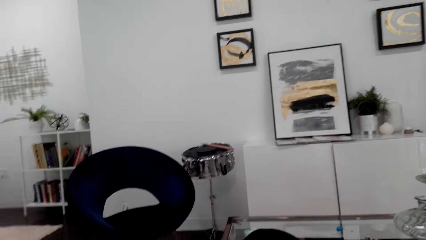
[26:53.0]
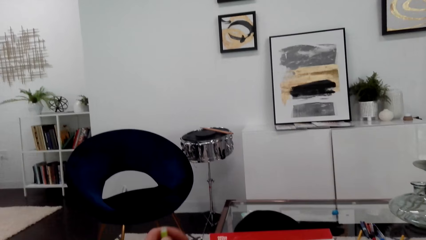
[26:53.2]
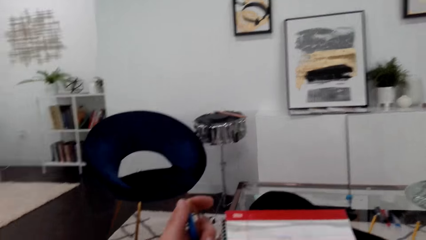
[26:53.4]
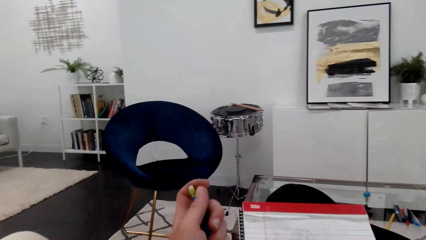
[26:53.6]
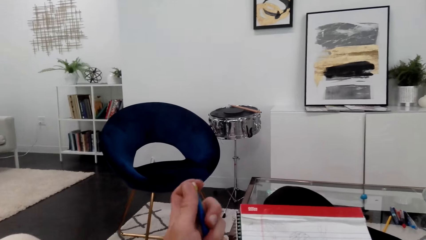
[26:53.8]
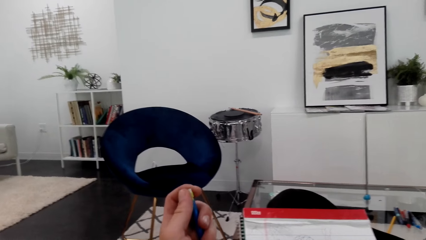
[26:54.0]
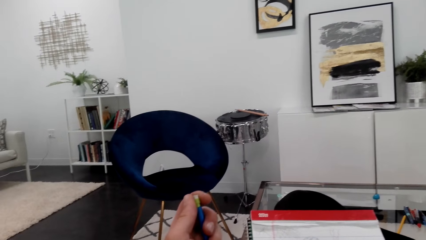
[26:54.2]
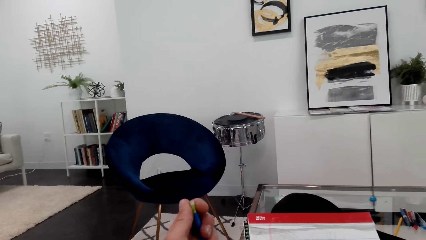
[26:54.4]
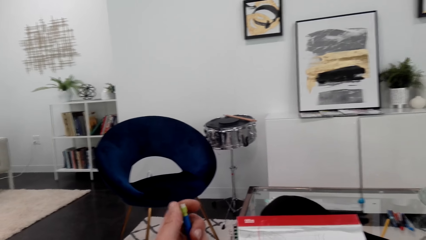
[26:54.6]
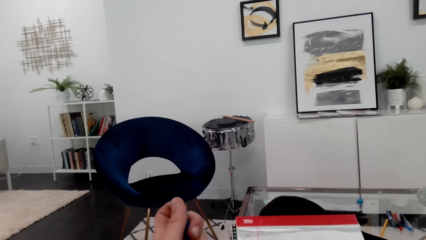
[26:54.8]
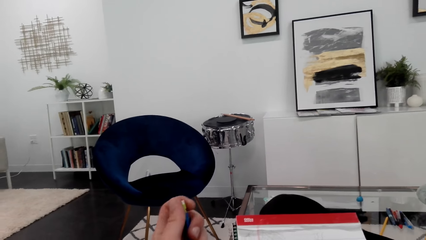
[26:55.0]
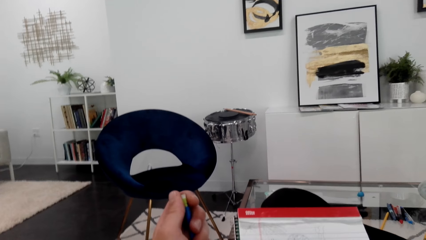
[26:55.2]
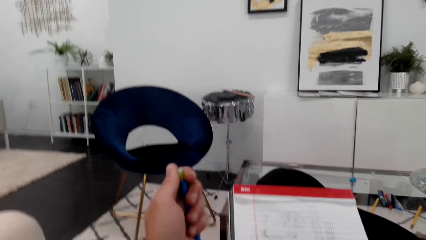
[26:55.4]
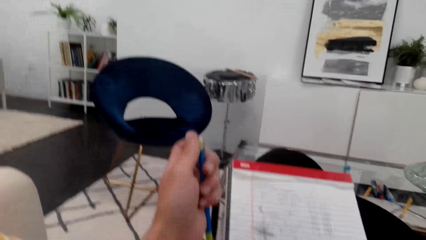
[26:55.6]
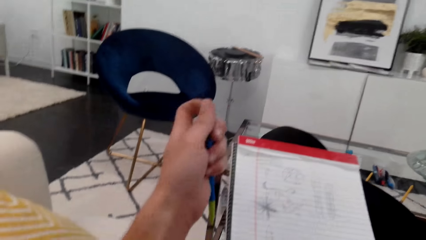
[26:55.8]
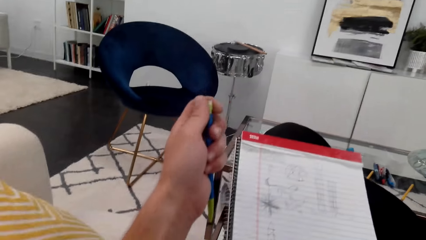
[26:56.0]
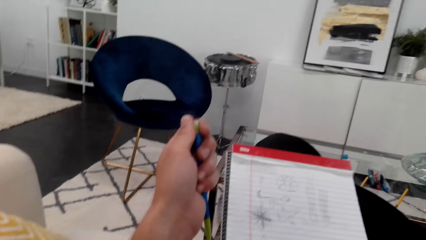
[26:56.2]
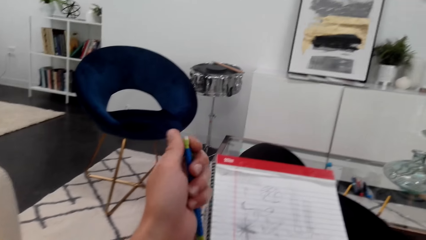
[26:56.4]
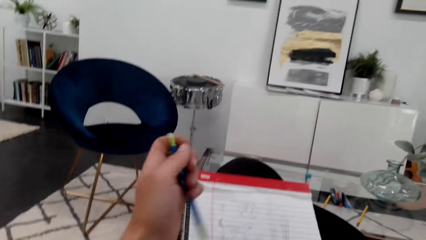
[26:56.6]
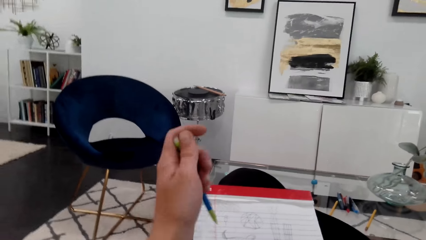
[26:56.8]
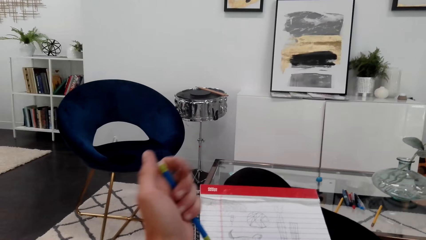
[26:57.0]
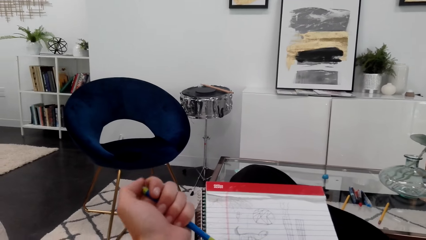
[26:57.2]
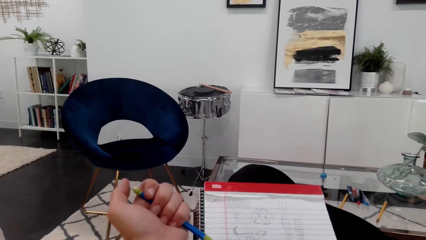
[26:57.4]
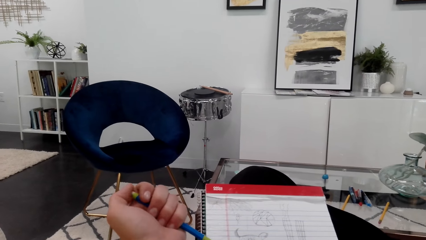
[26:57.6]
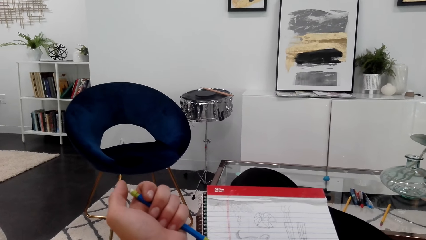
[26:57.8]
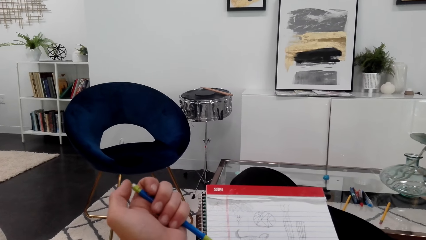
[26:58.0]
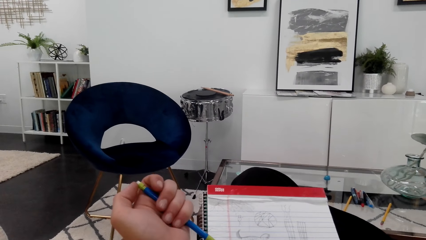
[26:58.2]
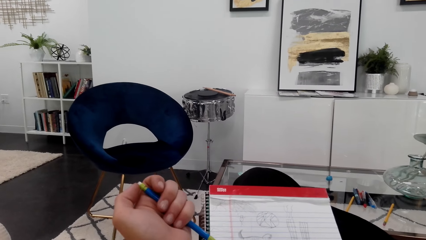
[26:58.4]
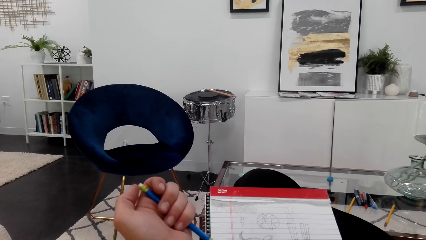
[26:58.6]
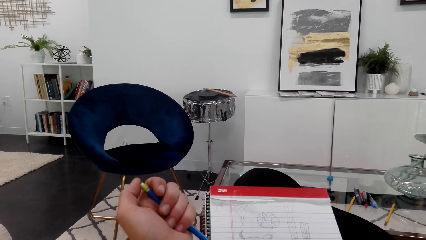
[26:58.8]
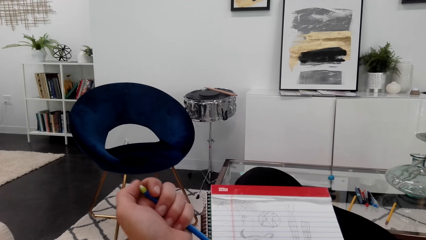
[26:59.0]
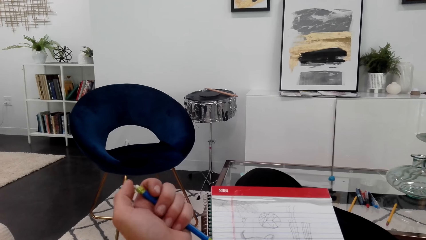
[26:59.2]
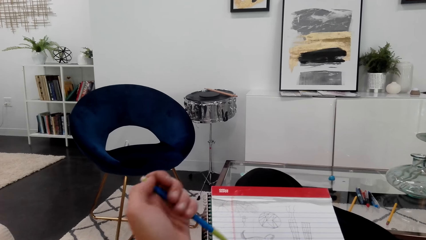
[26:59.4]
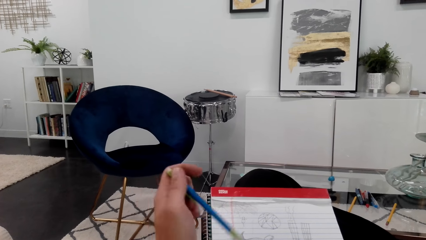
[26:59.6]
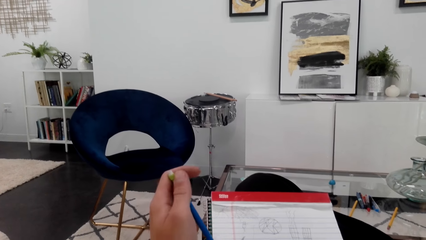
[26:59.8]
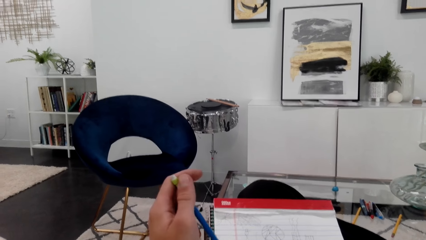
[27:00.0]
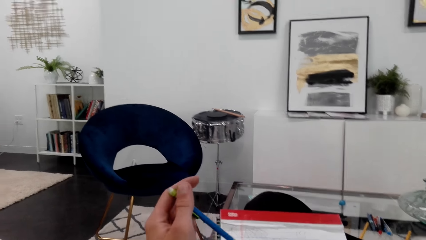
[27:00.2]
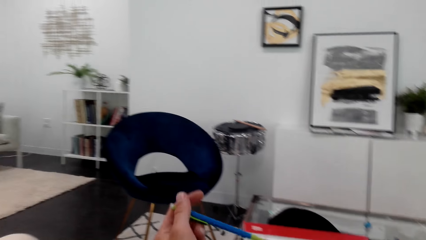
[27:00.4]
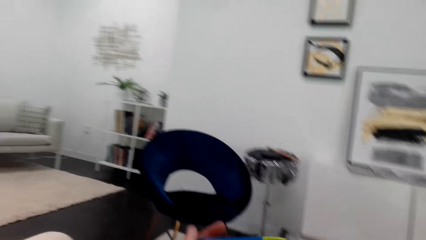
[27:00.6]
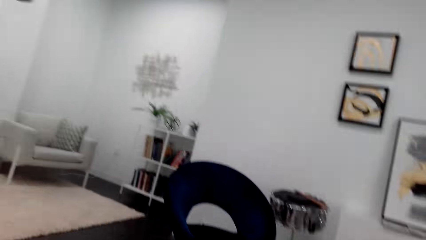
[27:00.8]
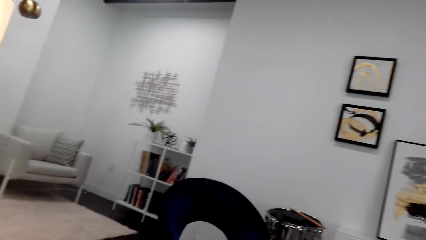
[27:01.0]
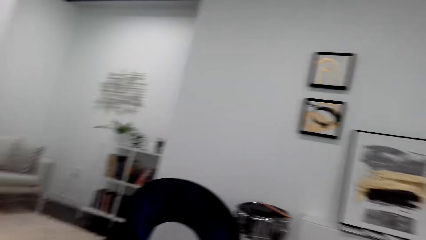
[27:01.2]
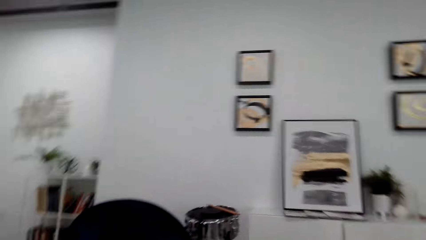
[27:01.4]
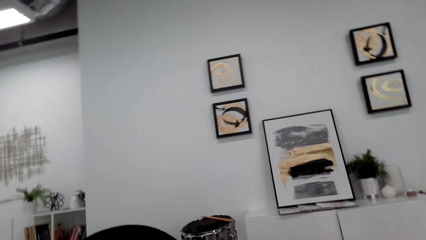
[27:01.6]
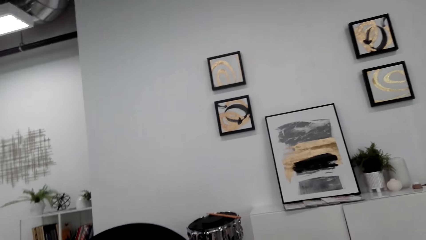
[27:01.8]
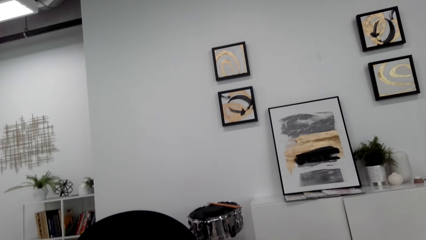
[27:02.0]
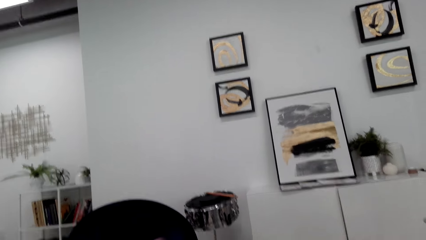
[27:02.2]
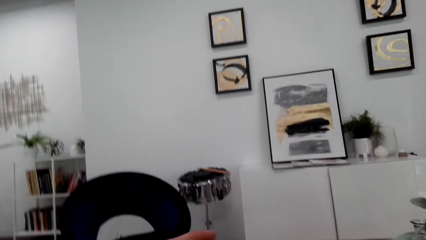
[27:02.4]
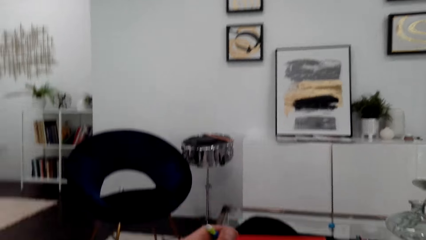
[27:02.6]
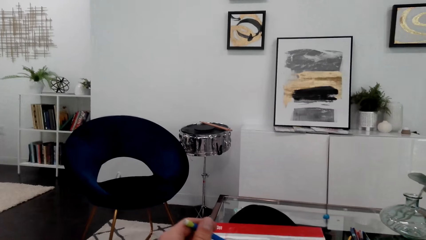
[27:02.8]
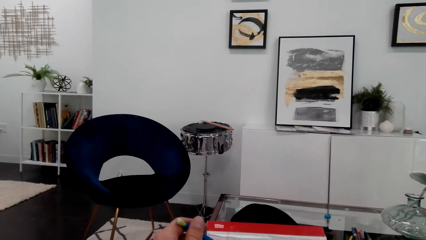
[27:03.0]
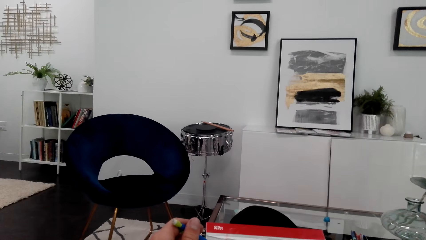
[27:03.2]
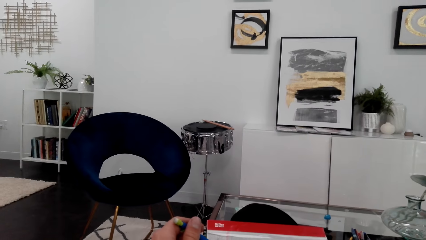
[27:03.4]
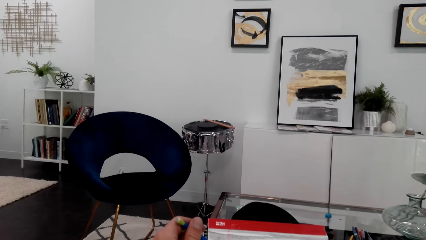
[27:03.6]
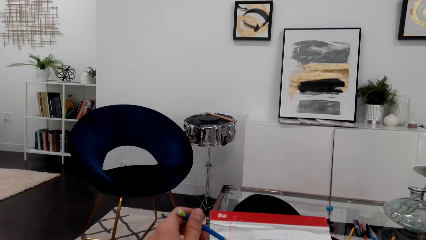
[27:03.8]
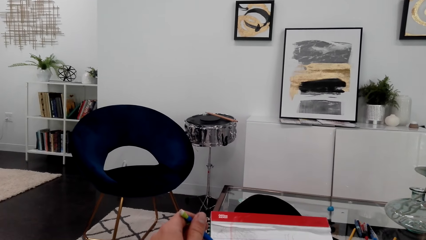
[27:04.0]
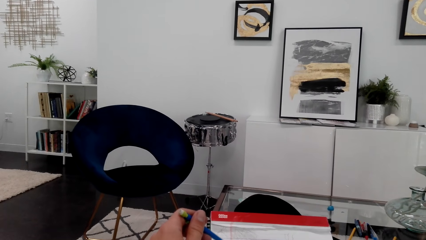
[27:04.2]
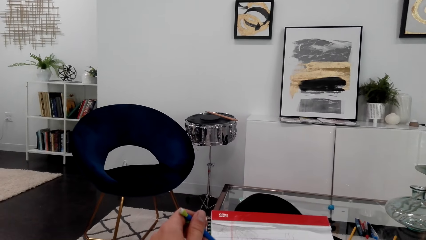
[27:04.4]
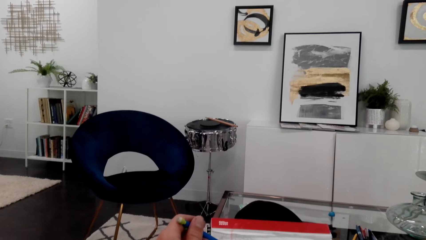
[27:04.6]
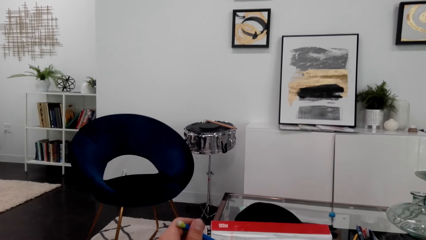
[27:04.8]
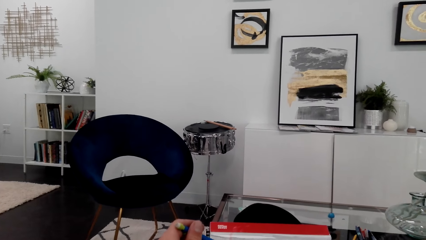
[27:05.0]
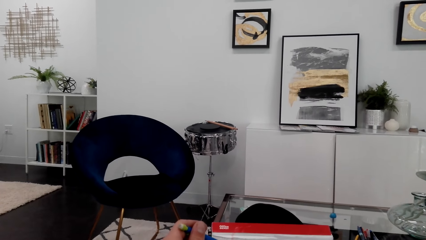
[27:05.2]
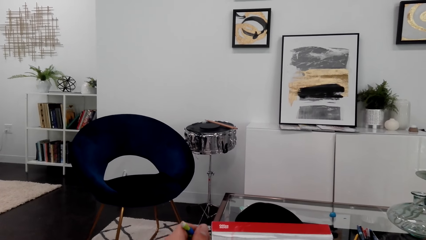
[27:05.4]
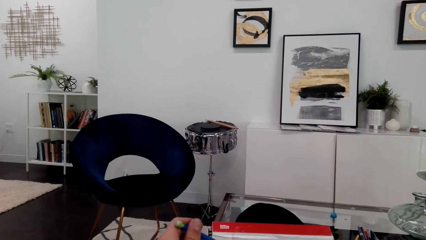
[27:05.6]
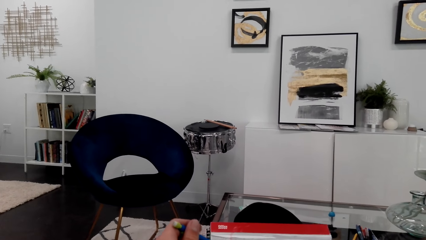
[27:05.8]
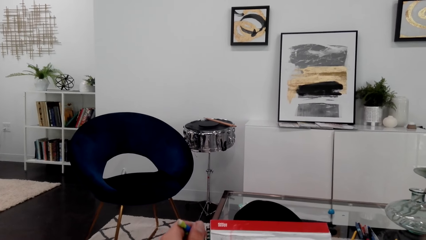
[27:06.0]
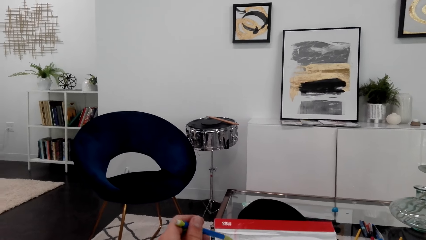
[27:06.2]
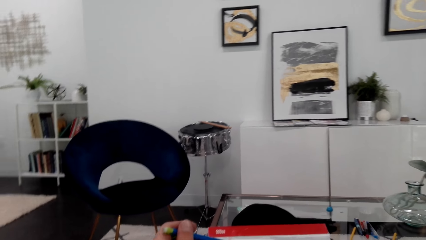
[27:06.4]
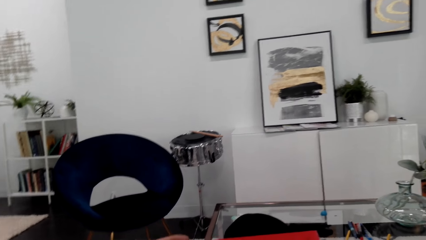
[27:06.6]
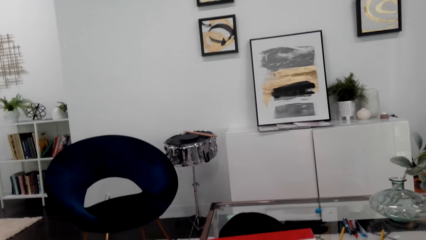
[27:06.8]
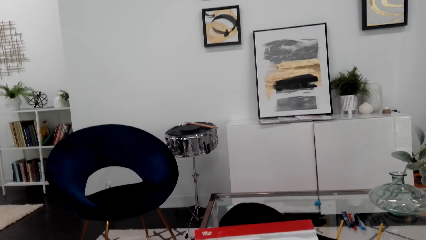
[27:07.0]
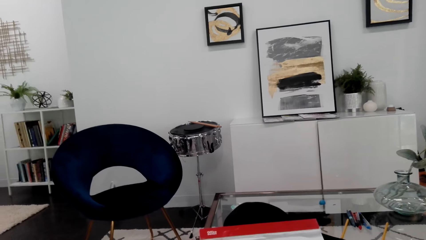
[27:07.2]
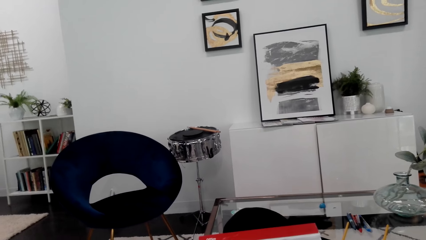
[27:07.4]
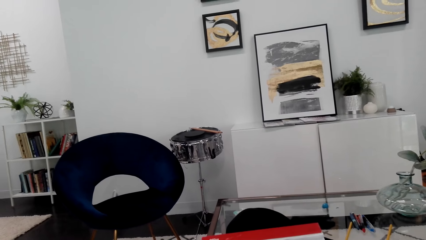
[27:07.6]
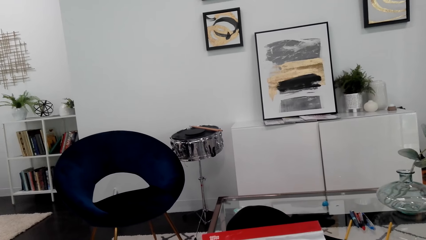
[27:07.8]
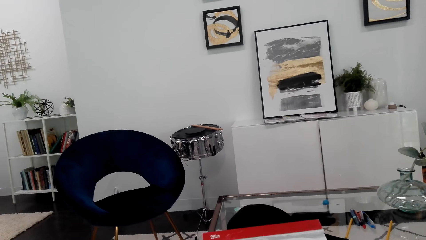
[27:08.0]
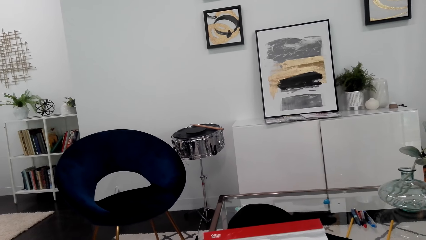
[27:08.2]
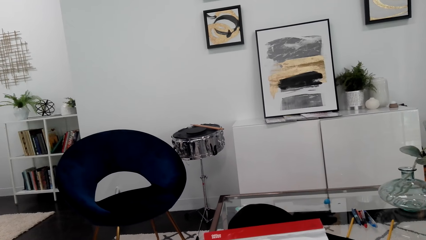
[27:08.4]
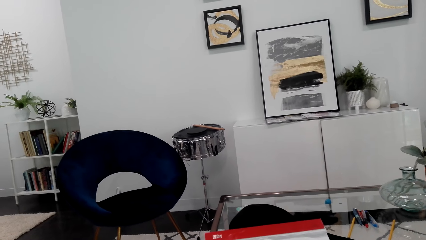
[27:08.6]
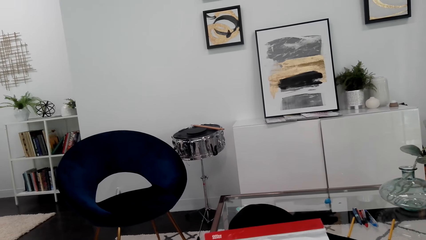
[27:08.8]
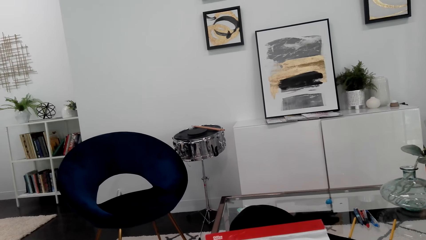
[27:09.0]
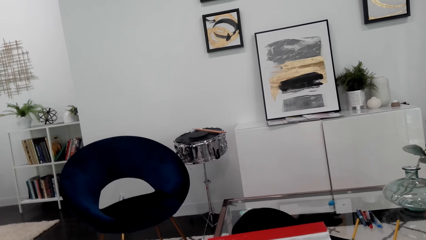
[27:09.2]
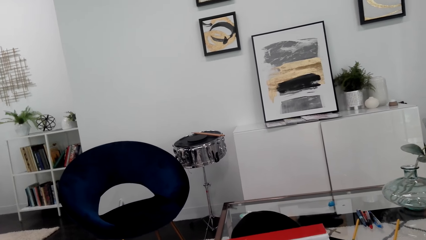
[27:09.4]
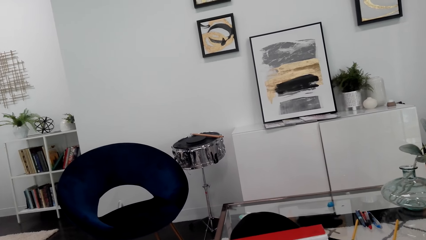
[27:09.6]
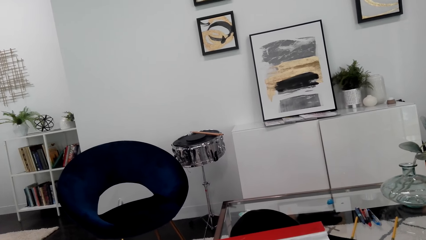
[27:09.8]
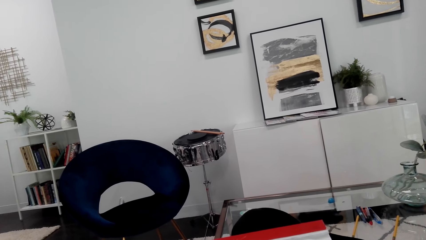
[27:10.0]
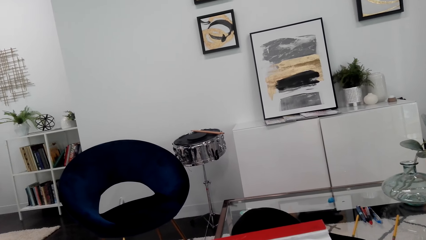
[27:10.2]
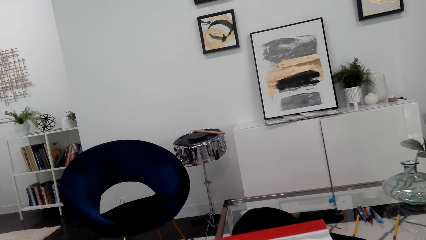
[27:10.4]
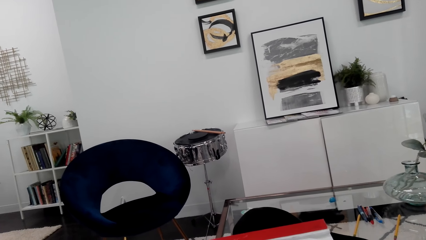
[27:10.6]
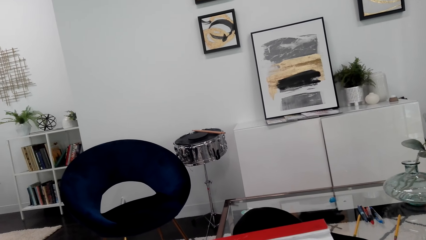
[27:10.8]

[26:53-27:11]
The camera wearer looks up. They look around. They draw on a notepad.
